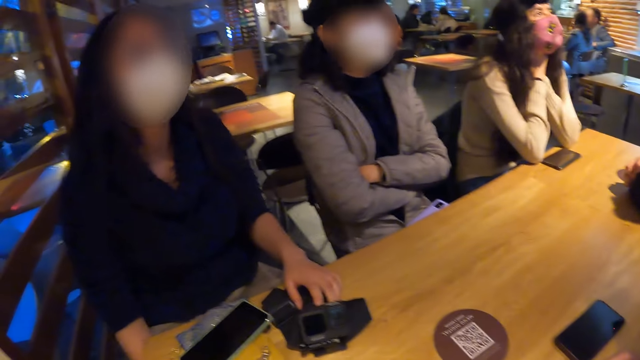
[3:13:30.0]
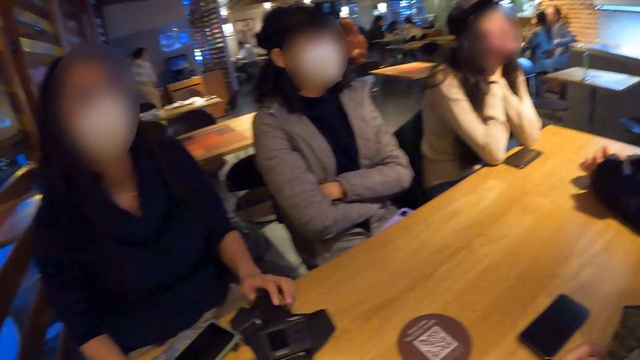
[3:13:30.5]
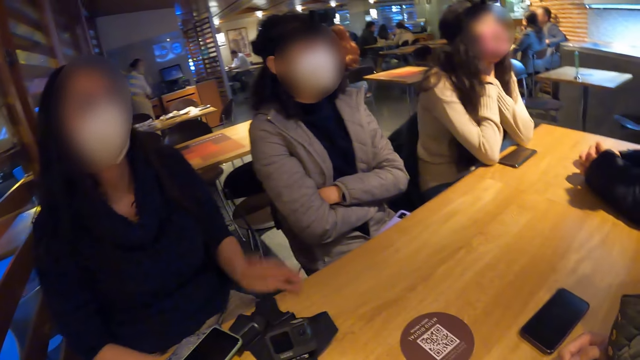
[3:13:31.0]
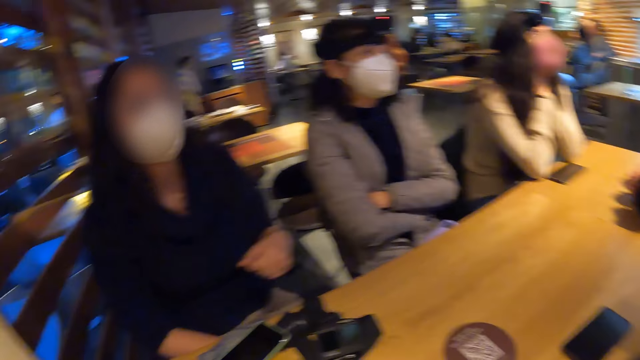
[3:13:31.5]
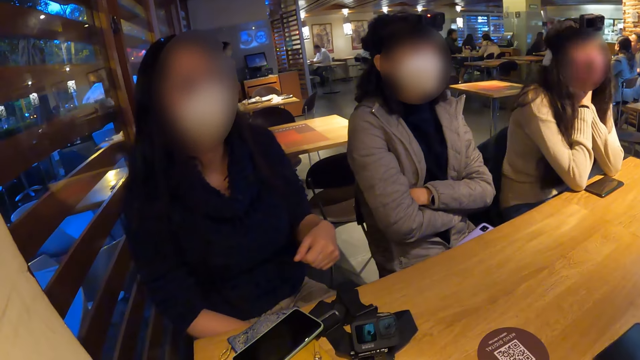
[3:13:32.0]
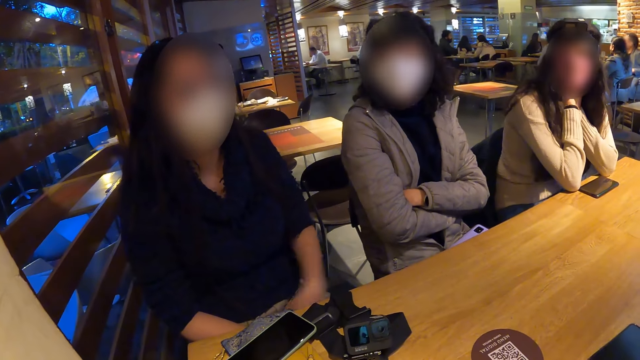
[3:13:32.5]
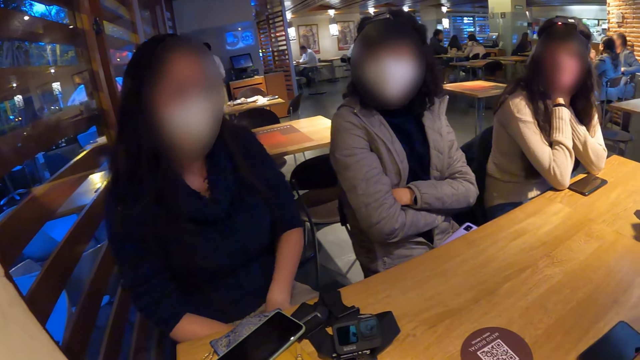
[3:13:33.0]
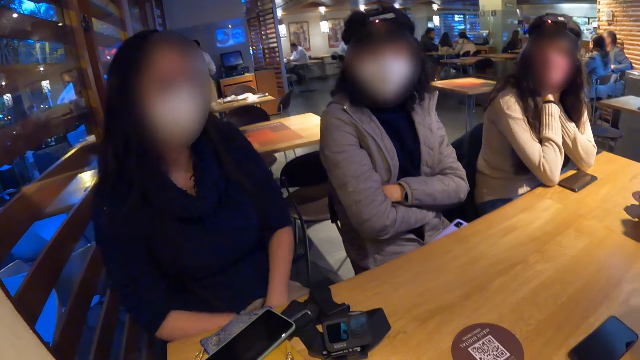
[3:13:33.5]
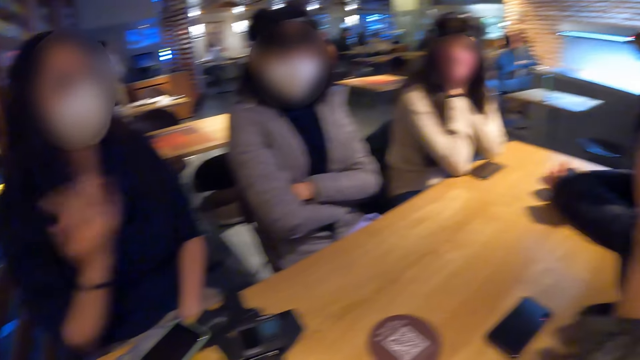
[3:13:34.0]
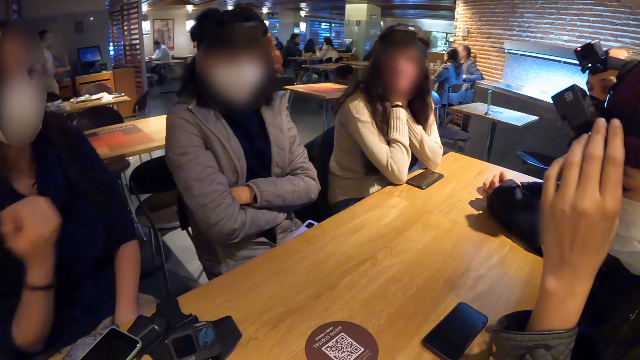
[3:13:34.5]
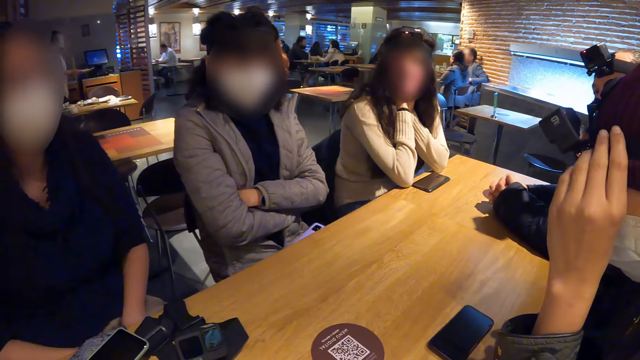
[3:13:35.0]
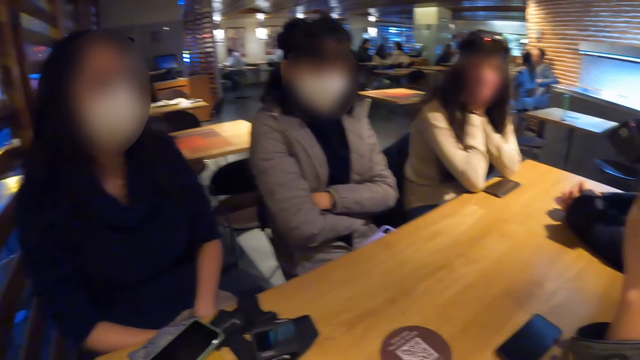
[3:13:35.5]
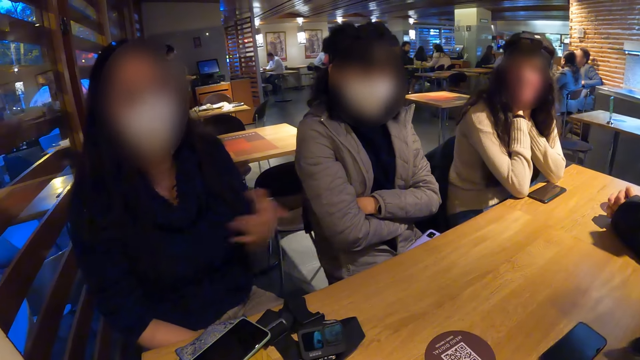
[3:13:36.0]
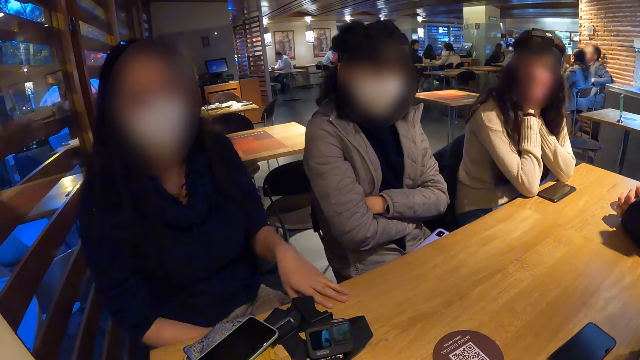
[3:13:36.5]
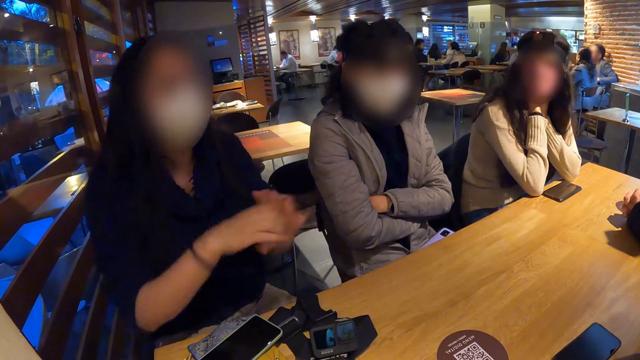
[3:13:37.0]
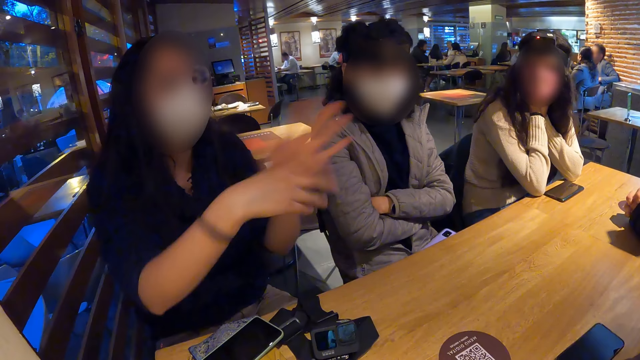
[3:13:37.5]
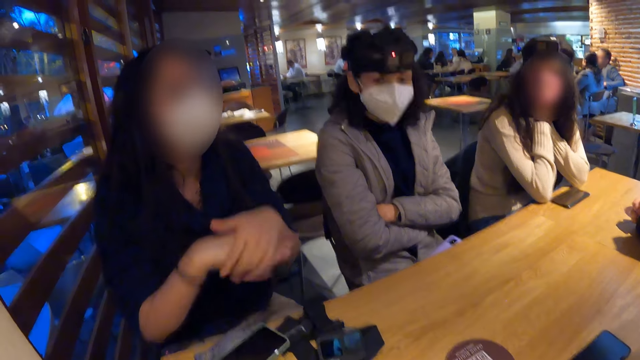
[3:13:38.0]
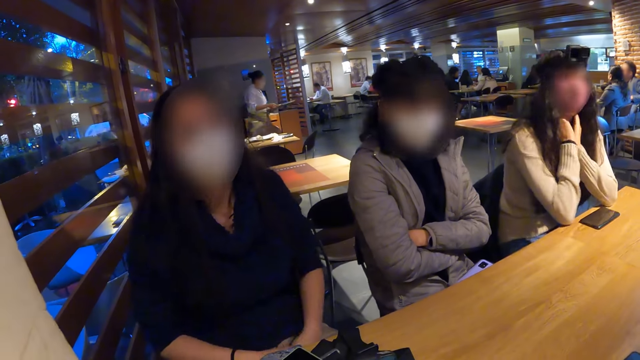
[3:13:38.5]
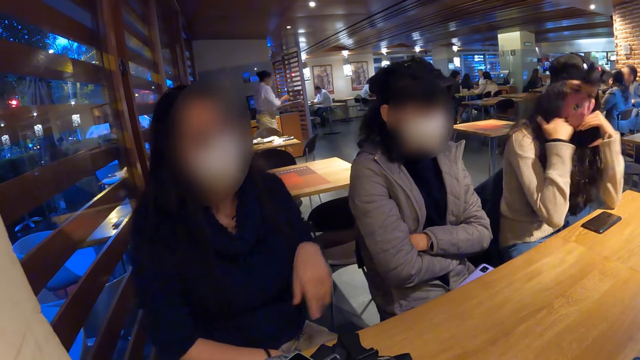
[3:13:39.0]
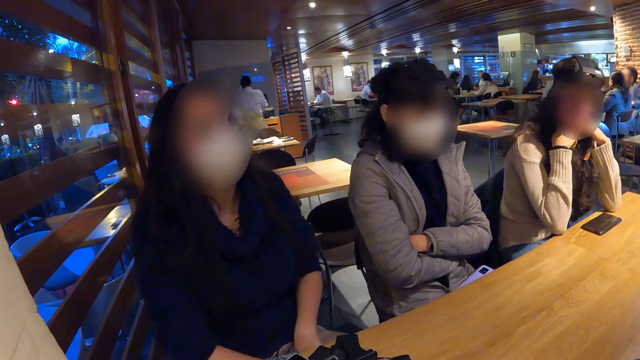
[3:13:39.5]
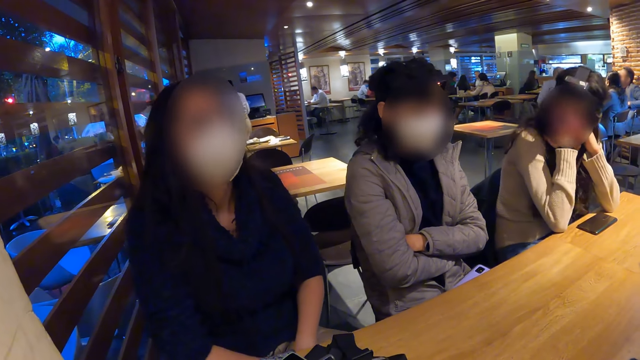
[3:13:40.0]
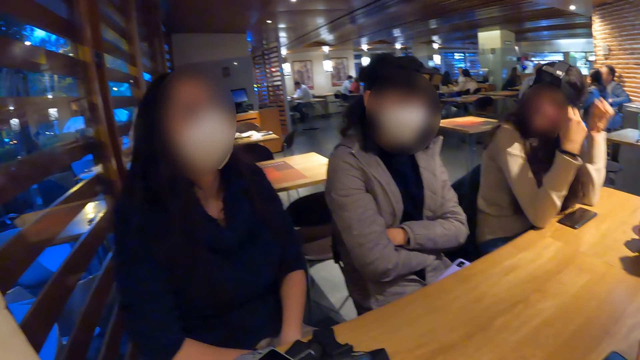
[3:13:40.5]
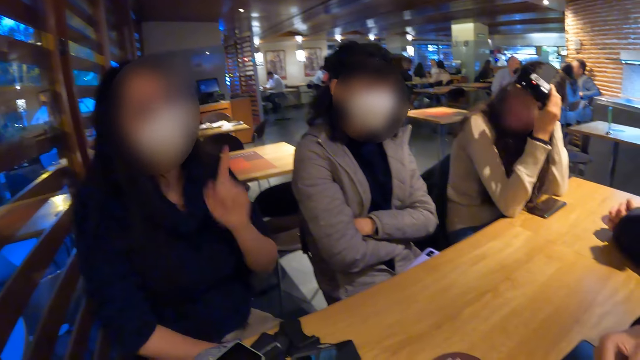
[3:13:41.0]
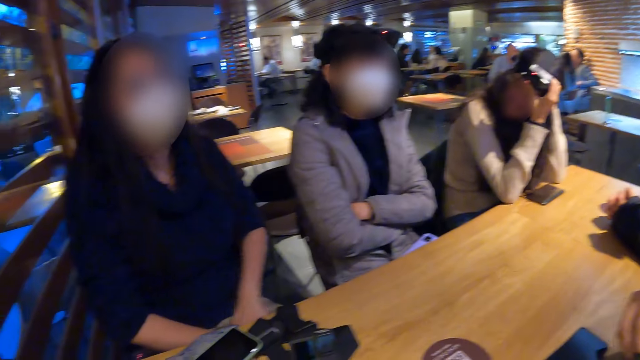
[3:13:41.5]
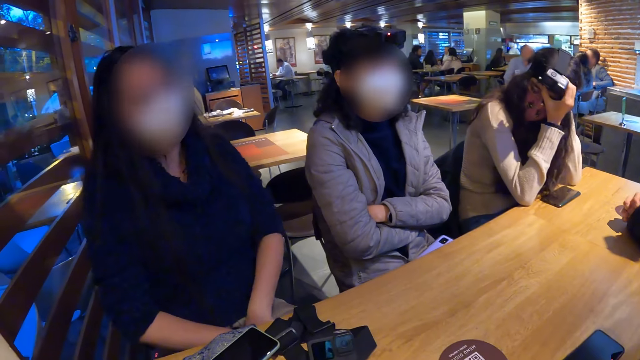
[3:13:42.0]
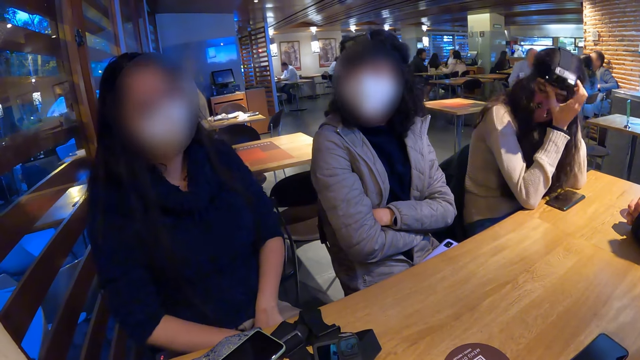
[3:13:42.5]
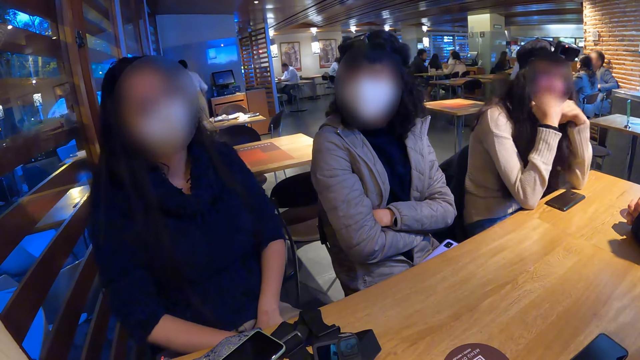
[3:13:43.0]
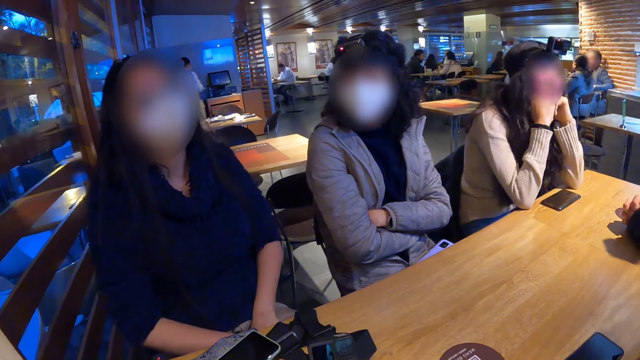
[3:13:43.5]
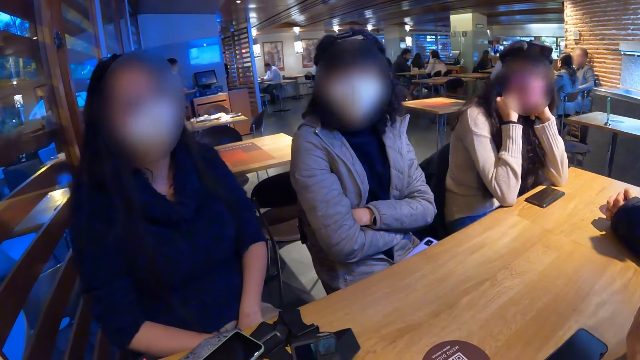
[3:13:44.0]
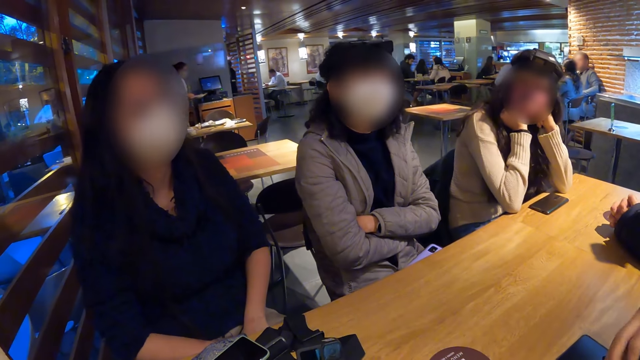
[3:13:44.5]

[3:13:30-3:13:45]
The woman touches a camera on her head with her left hand. Another woman adjusts the camera on her head with both hands.

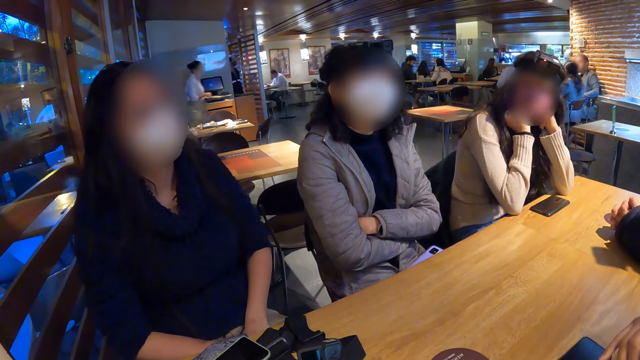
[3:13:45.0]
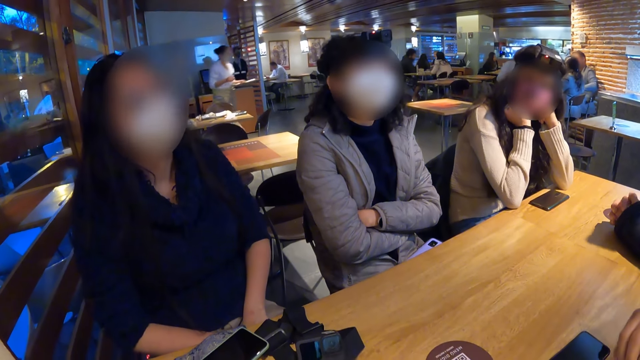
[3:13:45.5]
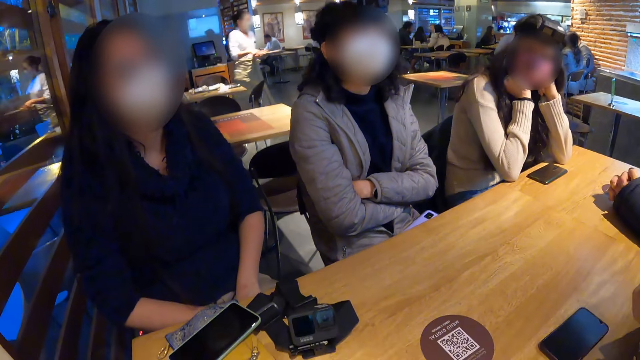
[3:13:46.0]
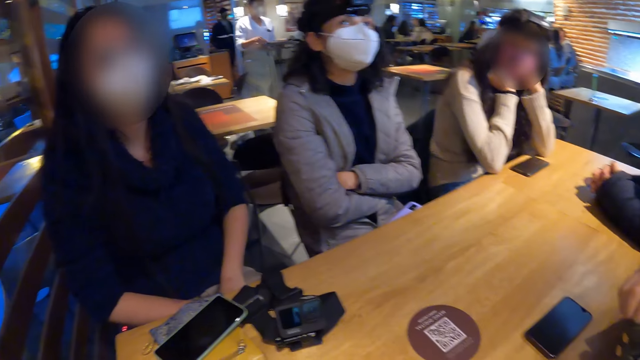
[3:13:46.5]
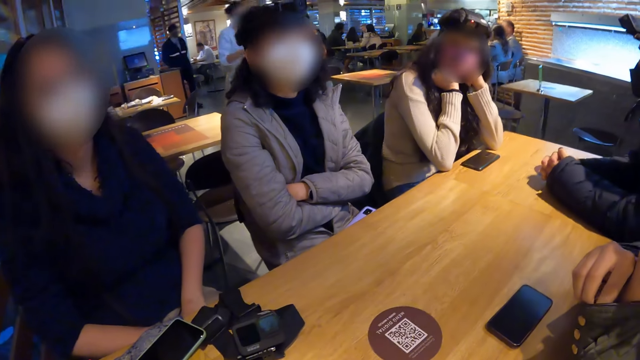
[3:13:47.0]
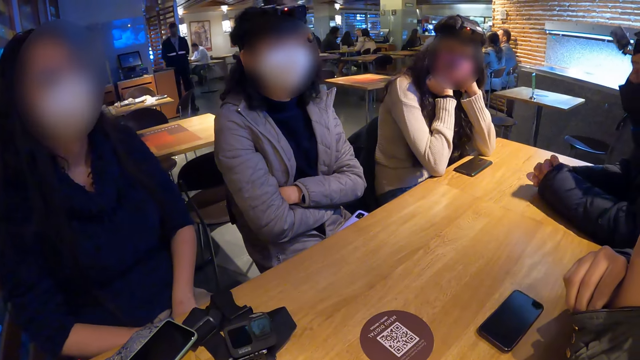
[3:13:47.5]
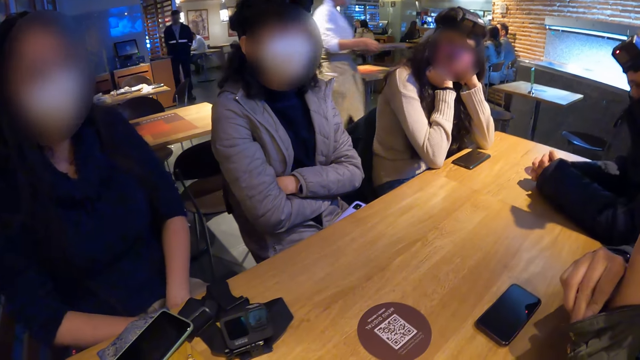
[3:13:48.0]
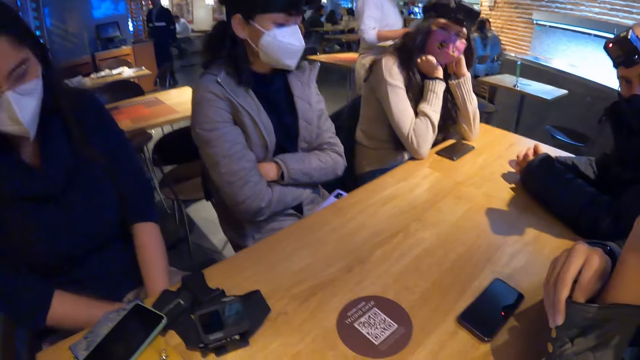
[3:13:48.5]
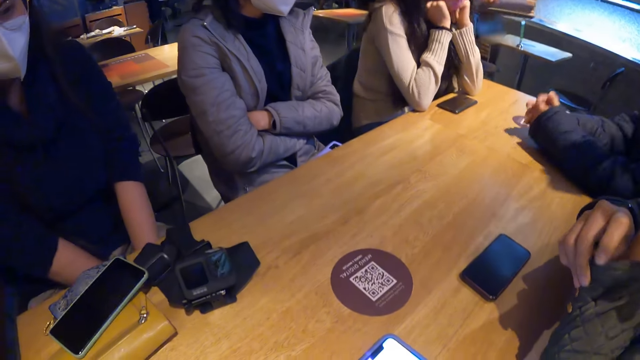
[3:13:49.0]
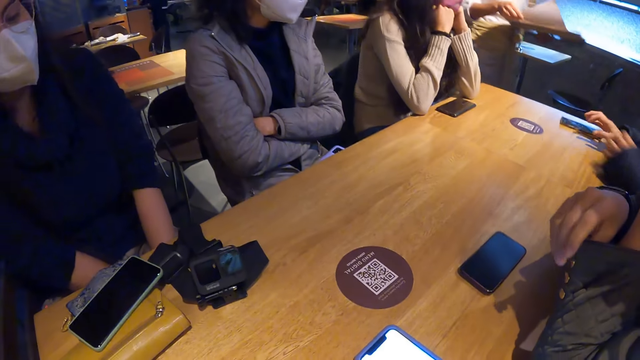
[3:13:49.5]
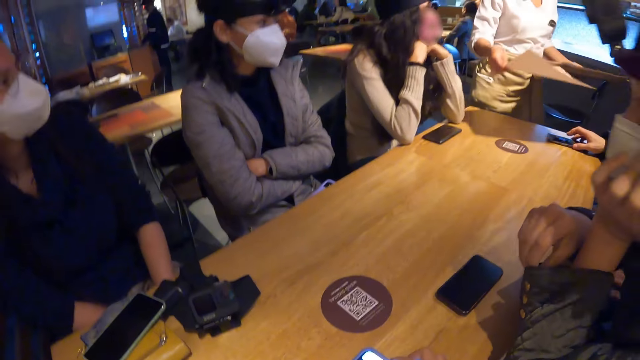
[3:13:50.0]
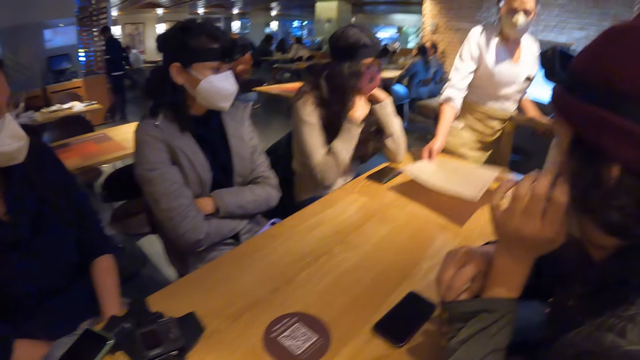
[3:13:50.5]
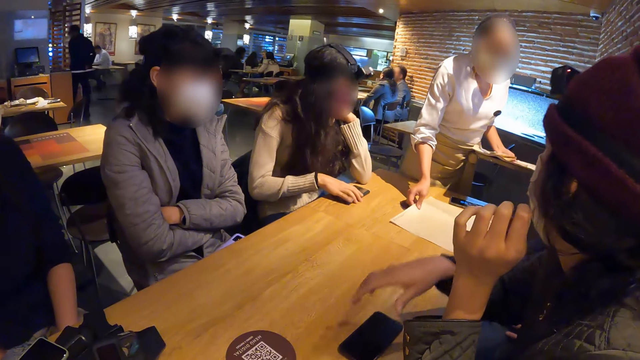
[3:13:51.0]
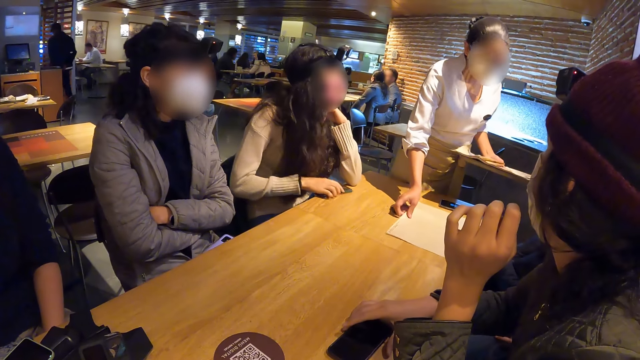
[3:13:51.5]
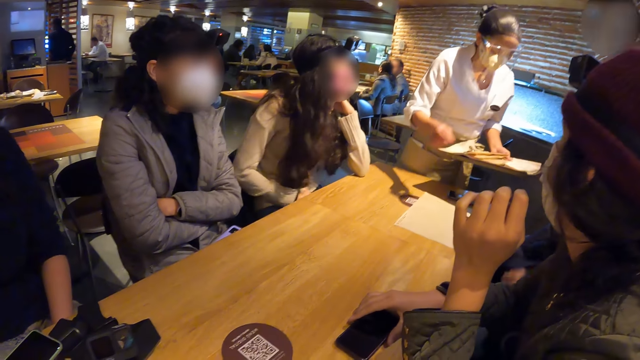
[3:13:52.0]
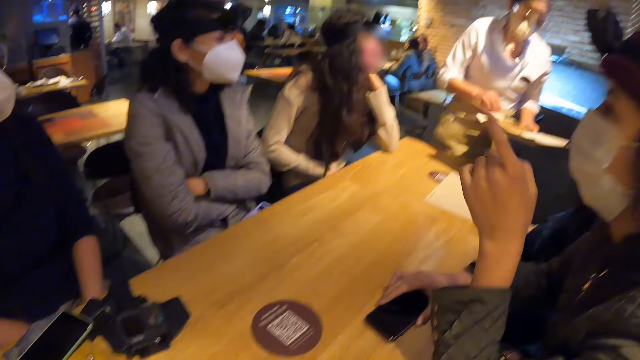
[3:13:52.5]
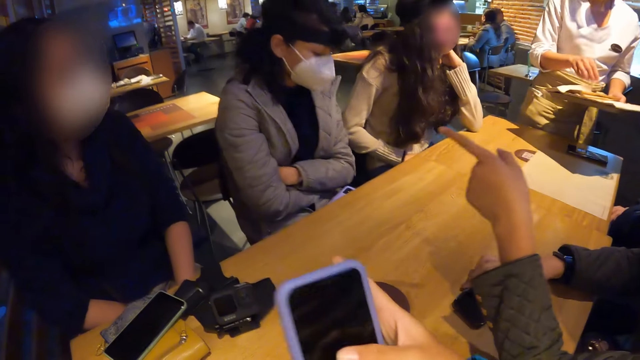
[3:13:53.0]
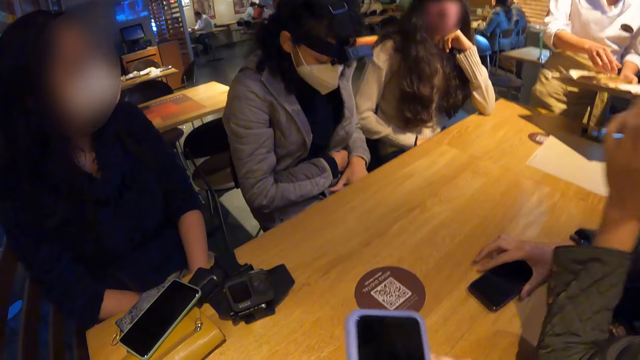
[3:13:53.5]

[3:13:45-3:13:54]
A waitress walks to the table and picks up a table mat from a tray in her left hand with her right hand. A man touches a phone on the table with his right hand. The waitress places the table mat on the table with her right hand. The woman picks up a phone from the table with her right hand. Another woman touches a phone on the table with her right hand. The first woman drops the phone in her right hand on her lap. The other woman points her left hand at a third woman. The camera wearer holds a phone with his right hand. They point with their right hand. A fourth woman picks up a phone from her lap with her left hand.
